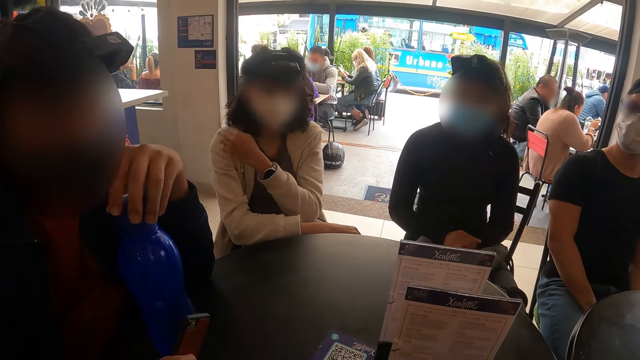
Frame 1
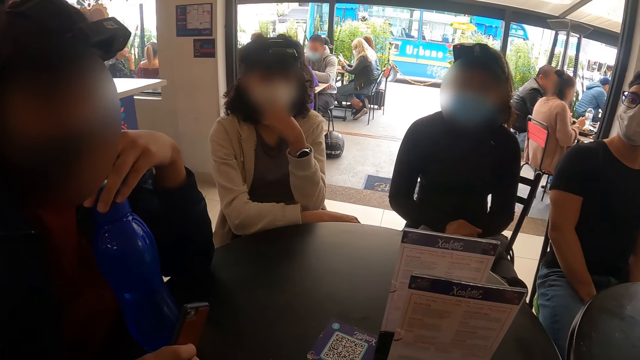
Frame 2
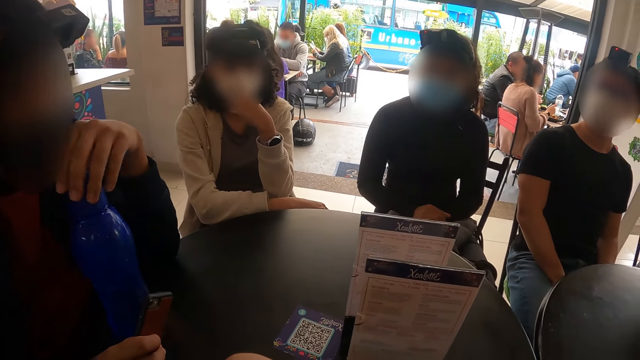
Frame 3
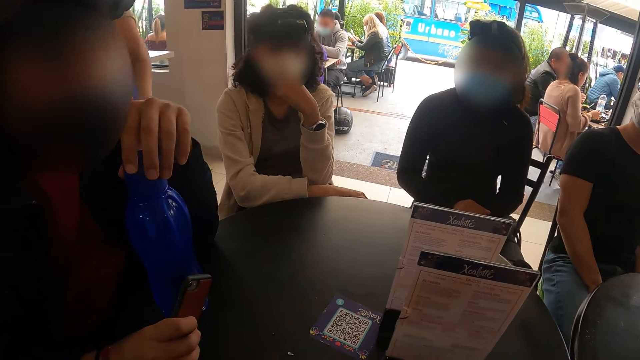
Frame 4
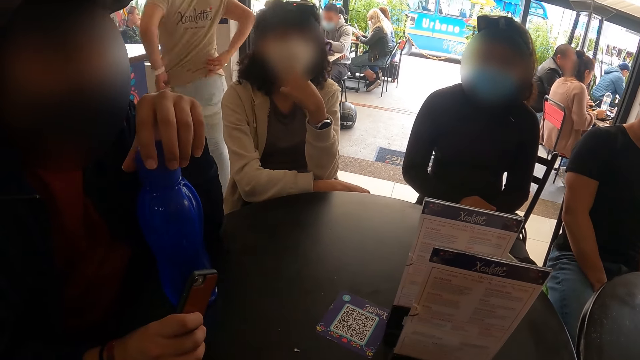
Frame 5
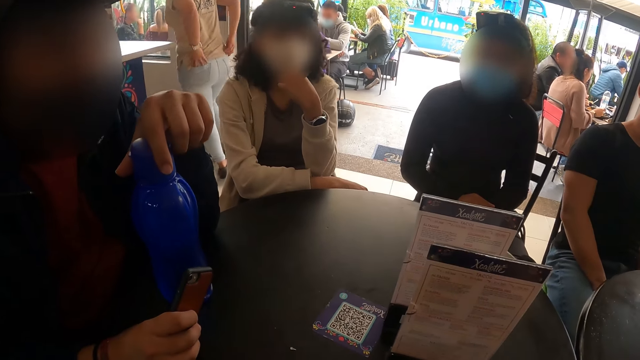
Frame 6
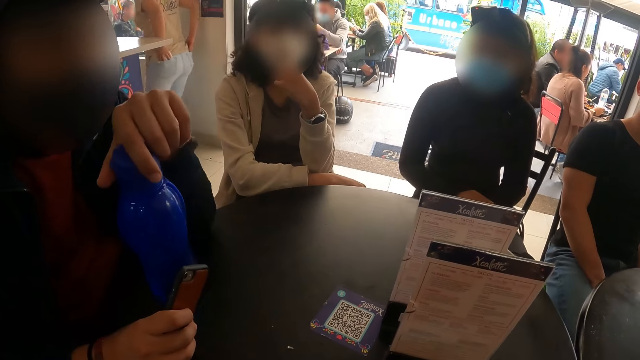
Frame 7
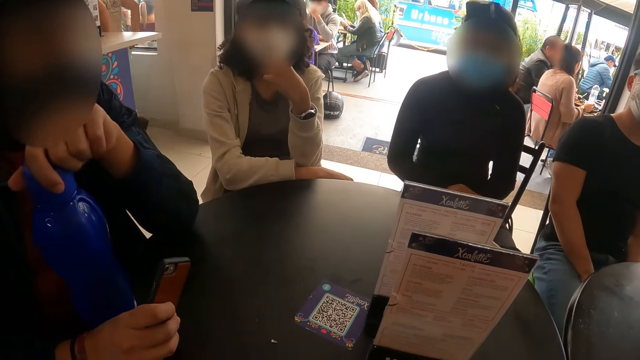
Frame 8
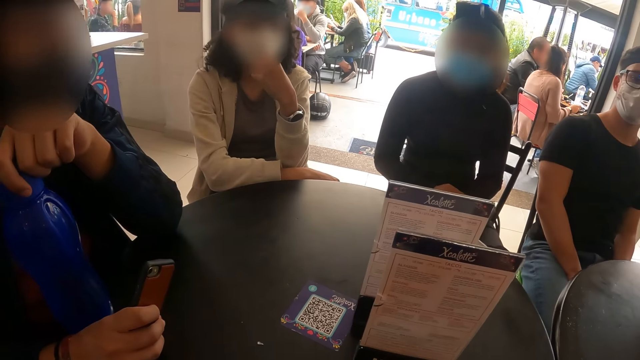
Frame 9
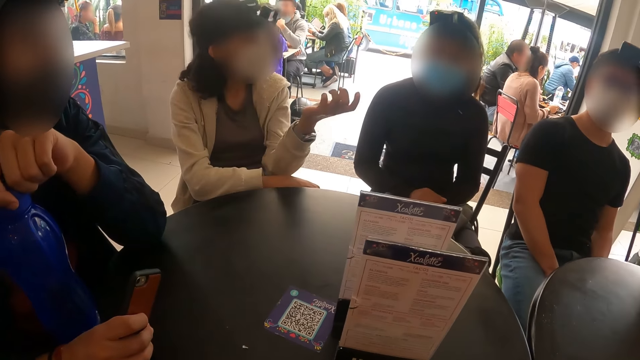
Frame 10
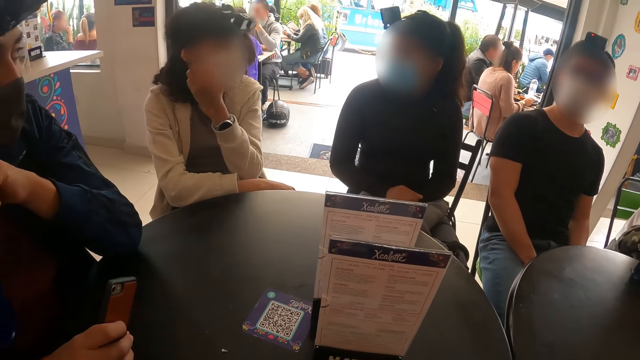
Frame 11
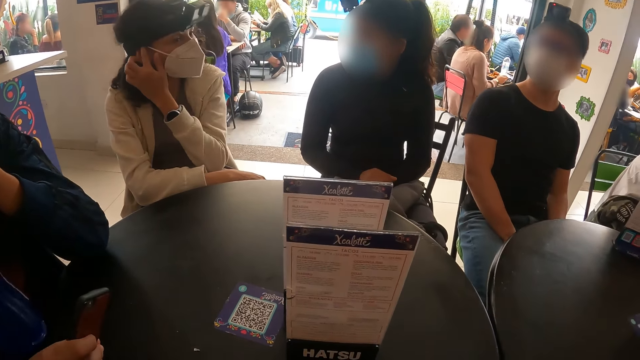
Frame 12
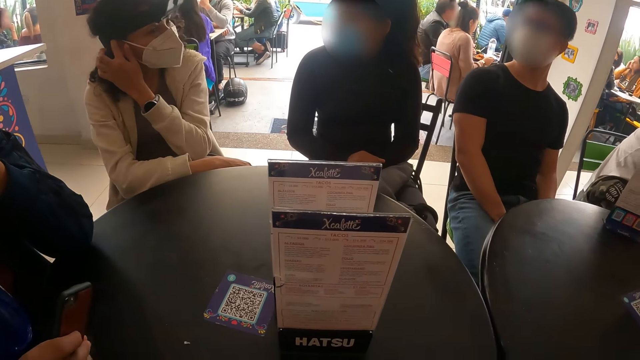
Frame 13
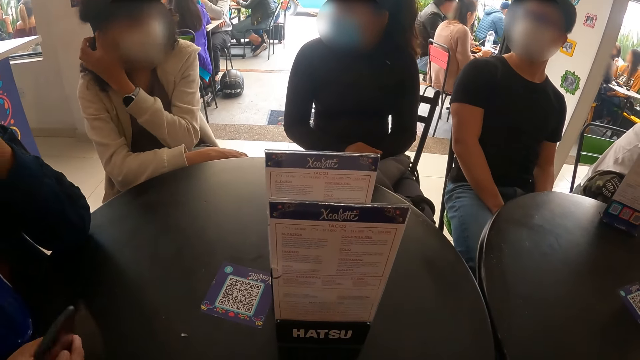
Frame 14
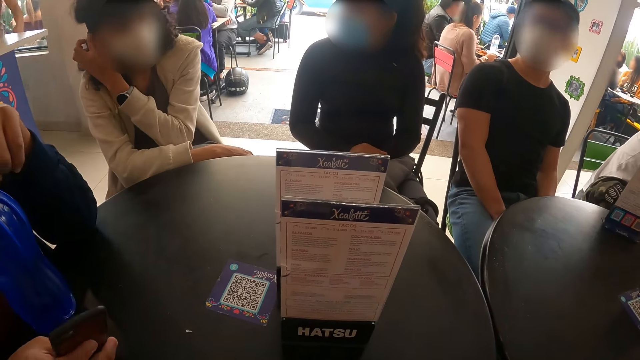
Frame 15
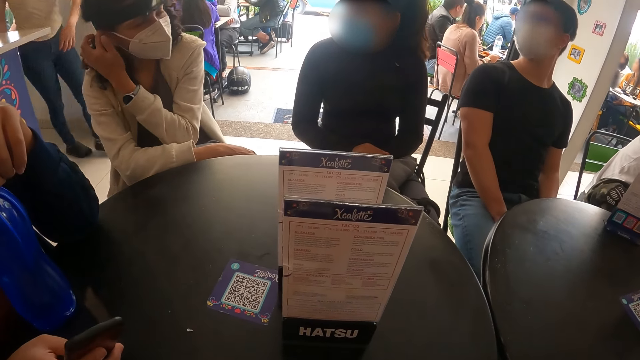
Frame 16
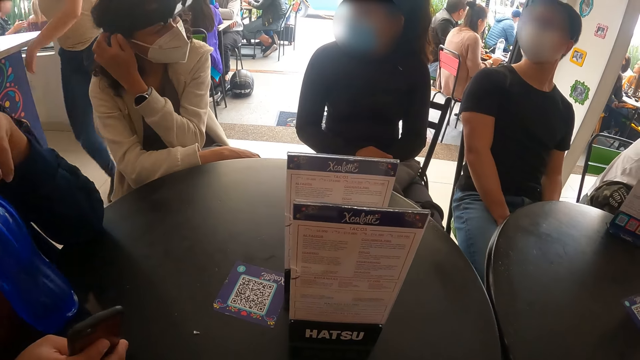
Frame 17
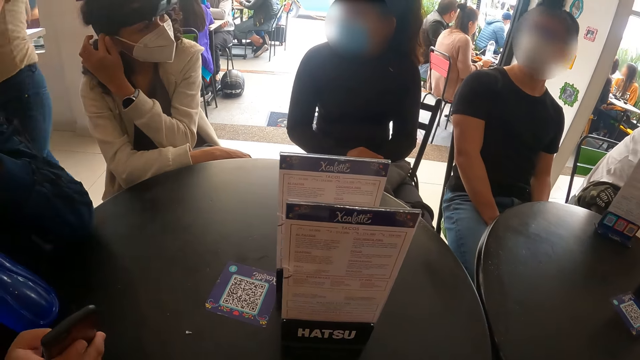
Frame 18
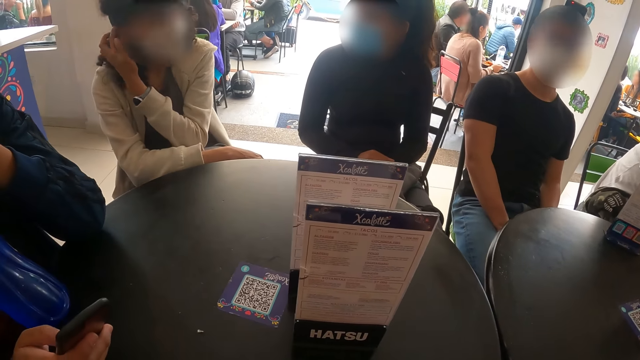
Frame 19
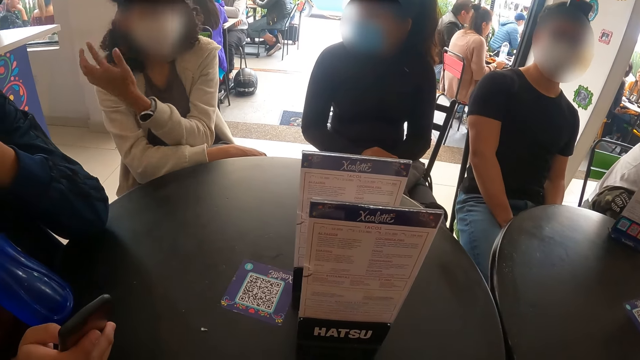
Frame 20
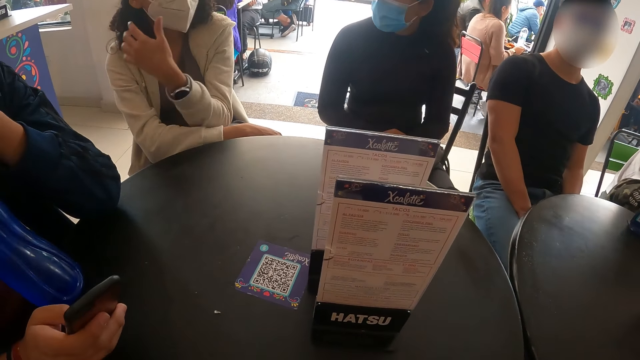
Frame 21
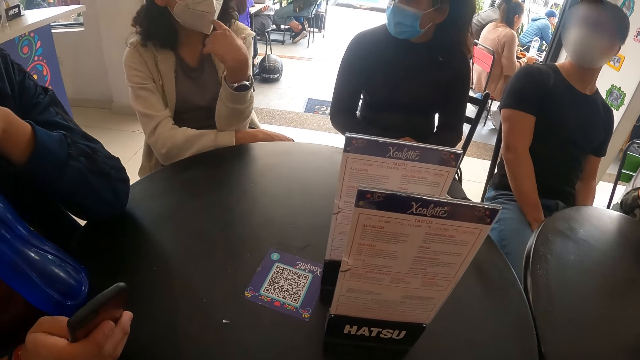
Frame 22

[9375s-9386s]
The woman converses with another woman. The man presses the phone in his right hand.

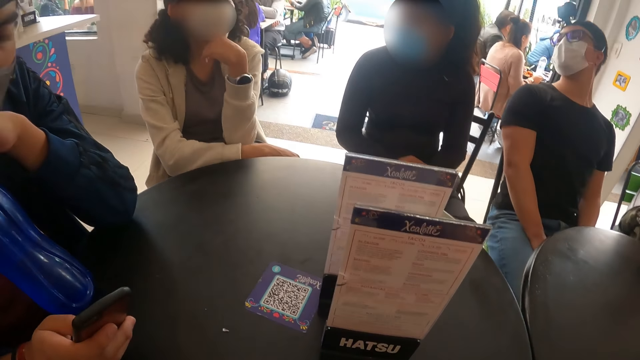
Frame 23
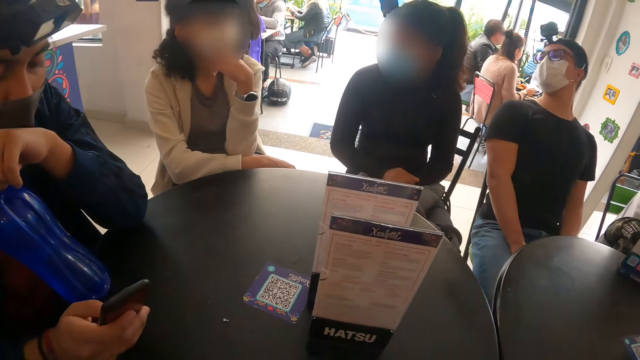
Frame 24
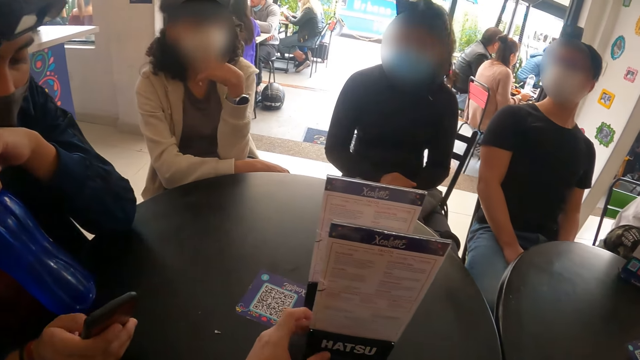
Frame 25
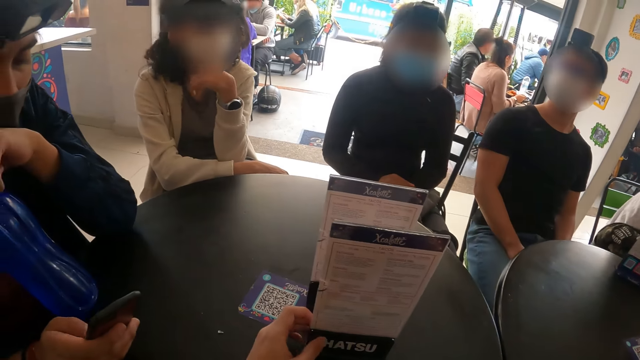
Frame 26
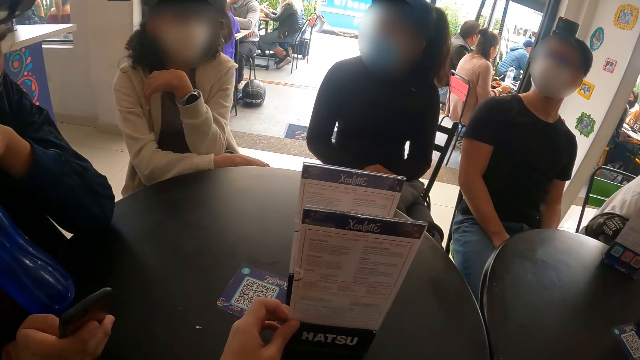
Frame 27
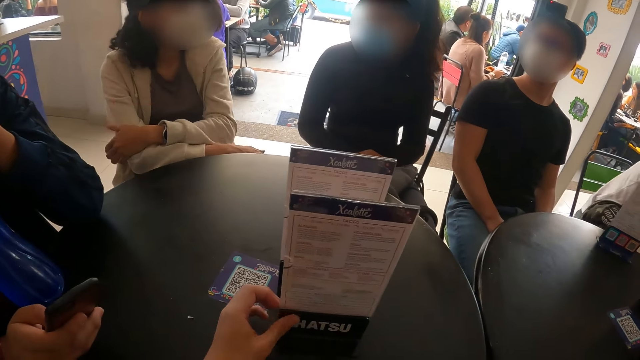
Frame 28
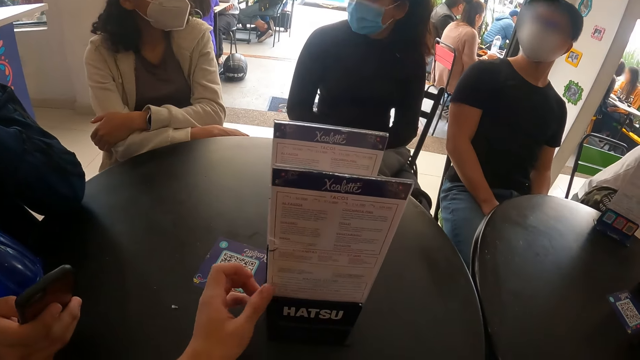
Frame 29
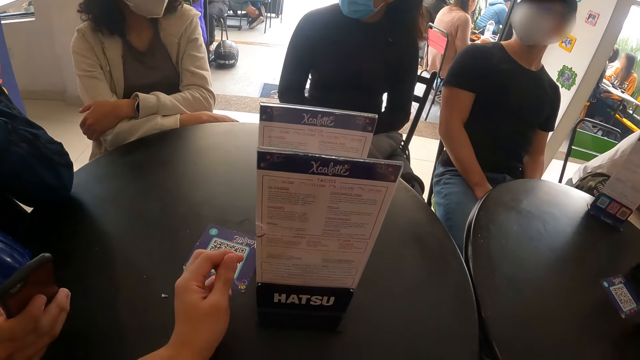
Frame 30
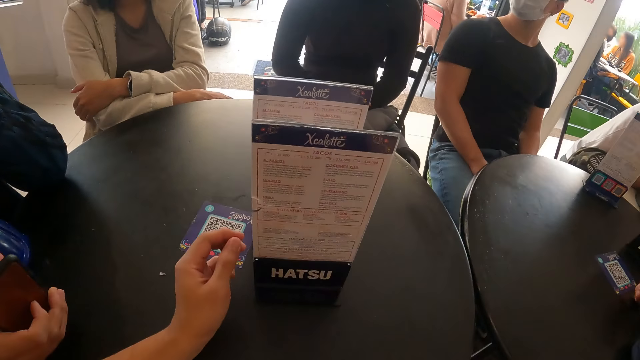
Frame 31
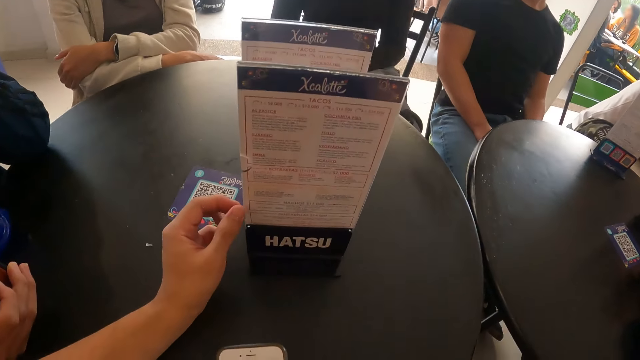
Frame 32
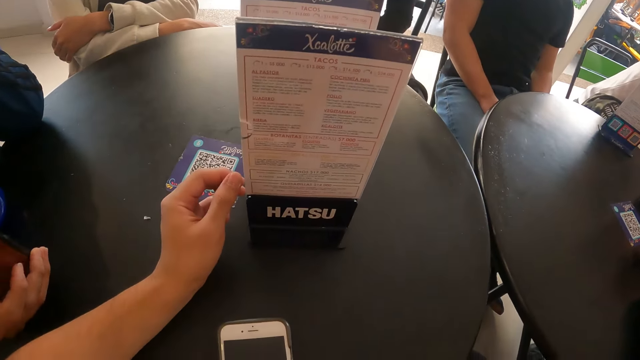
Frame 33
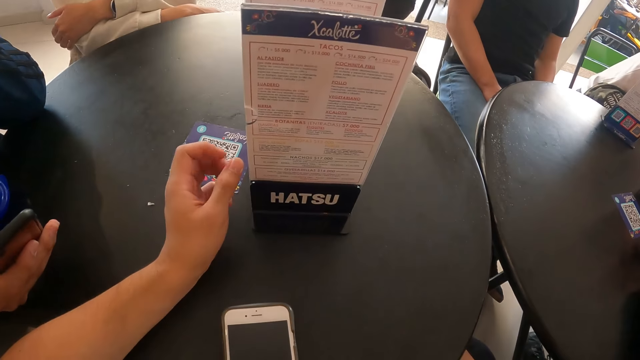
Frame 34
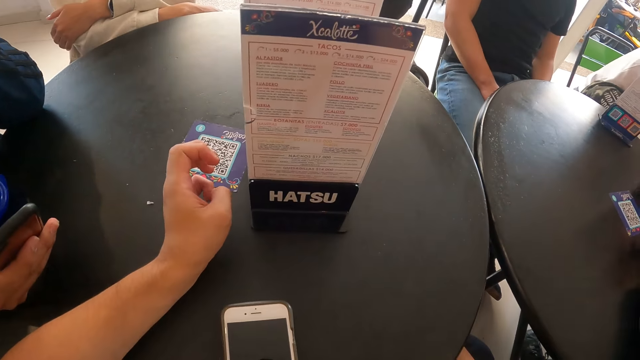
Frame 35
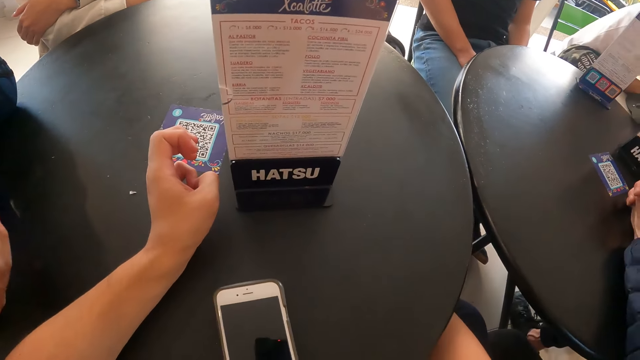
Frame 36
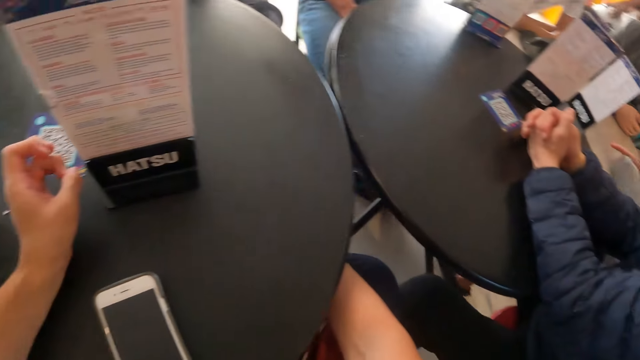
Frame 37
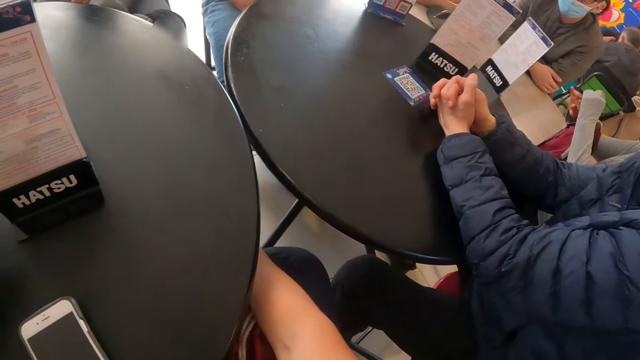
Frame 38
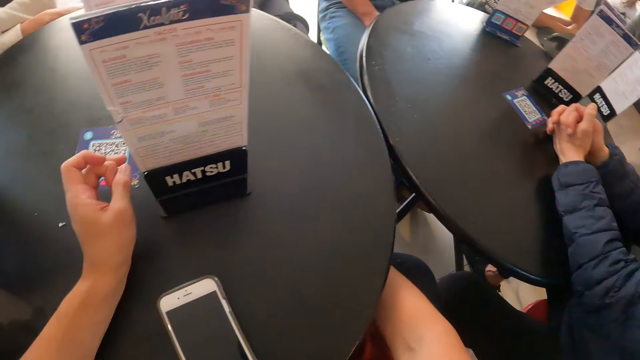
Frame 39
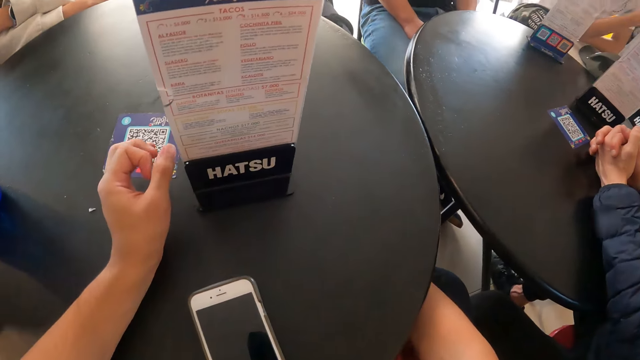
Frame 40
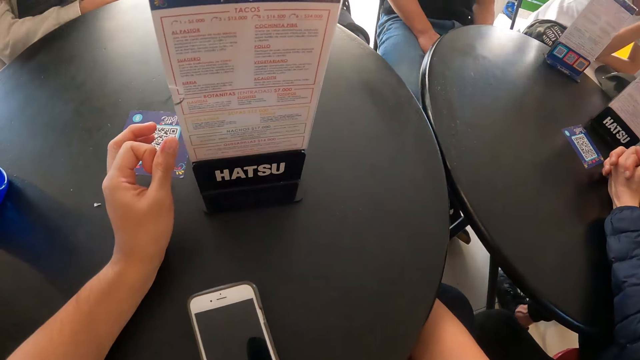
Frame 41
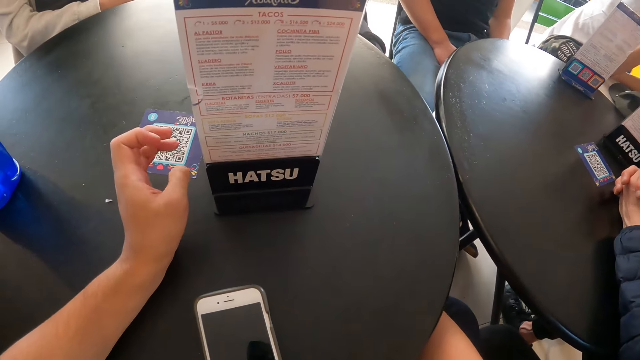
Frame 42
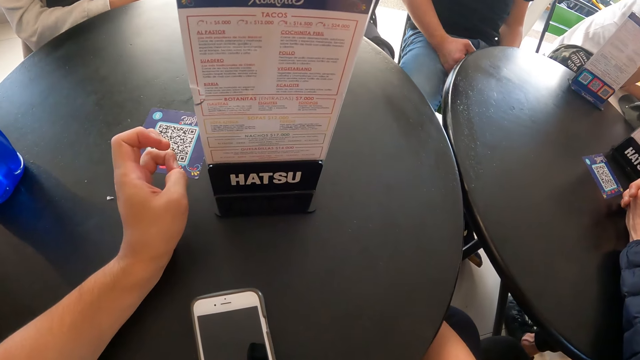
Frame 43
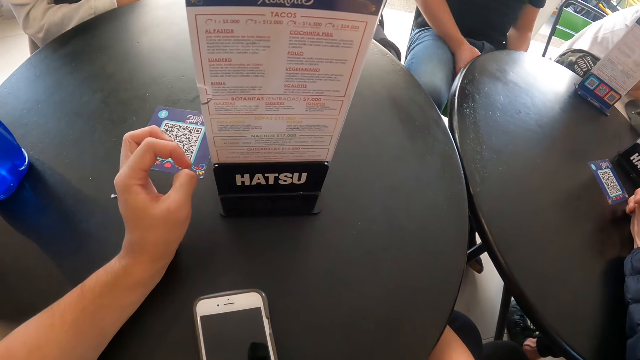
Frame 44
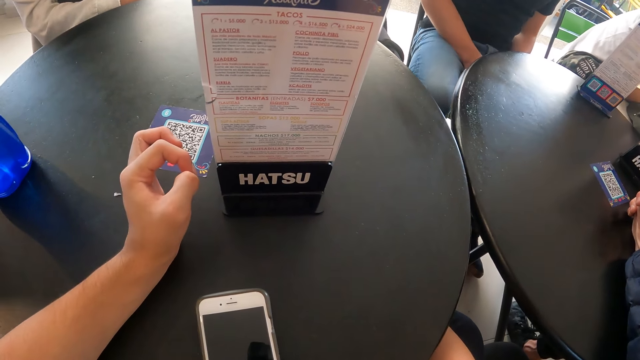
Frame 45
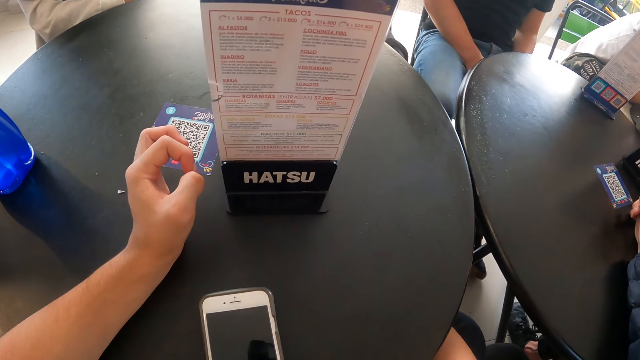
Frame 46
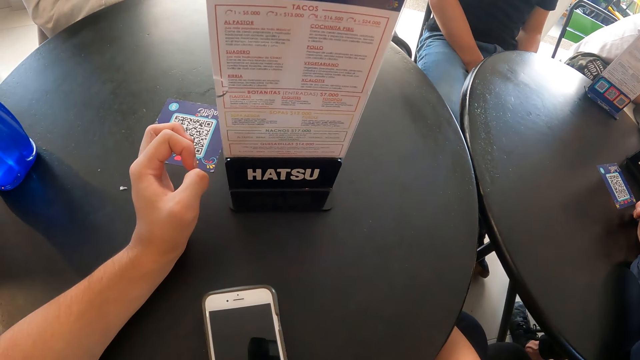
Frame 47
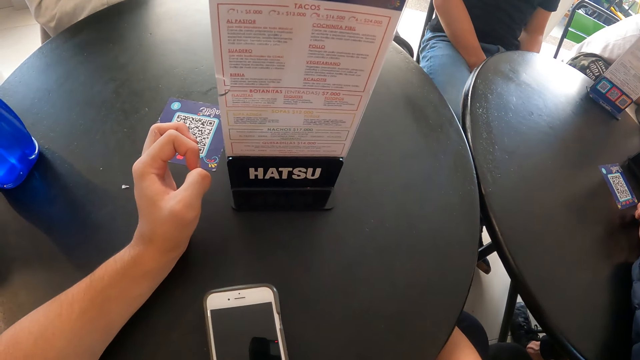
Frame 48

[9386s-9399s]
The camera wearer touches the menu on the table with her left hand.
